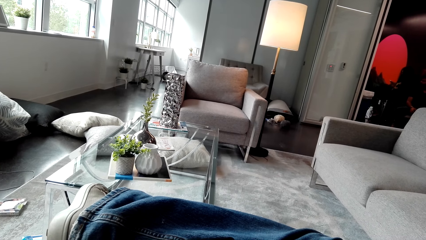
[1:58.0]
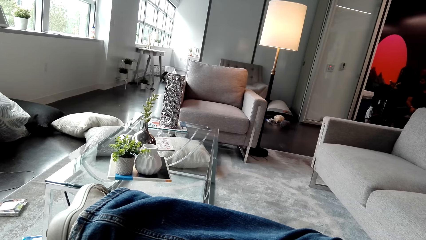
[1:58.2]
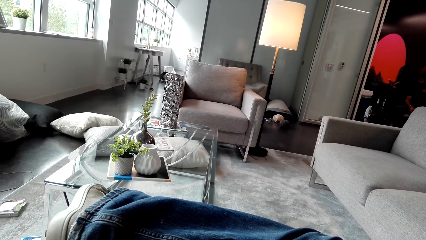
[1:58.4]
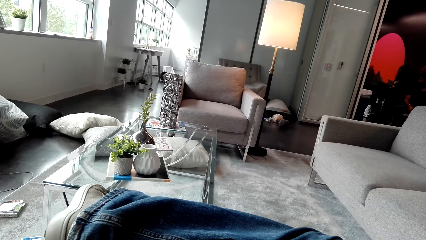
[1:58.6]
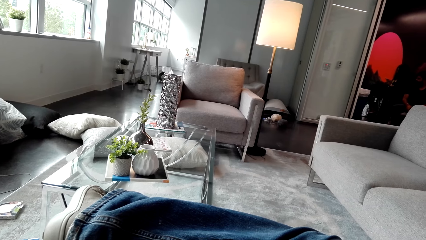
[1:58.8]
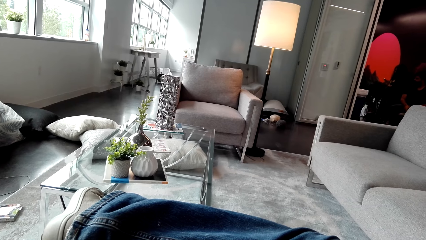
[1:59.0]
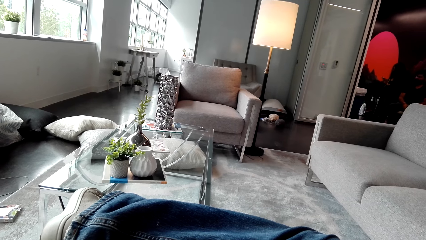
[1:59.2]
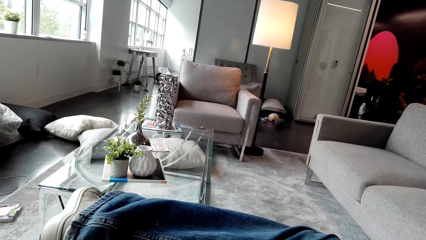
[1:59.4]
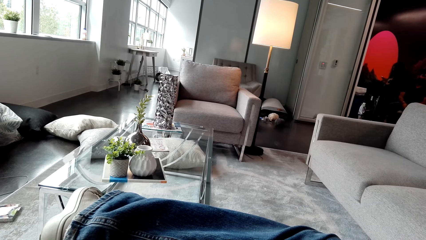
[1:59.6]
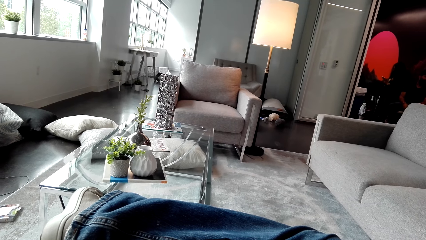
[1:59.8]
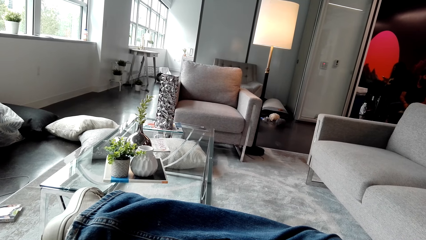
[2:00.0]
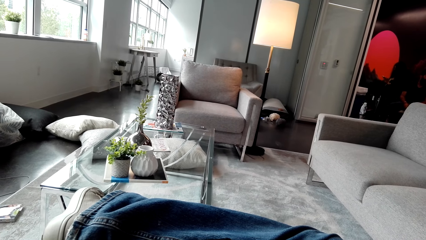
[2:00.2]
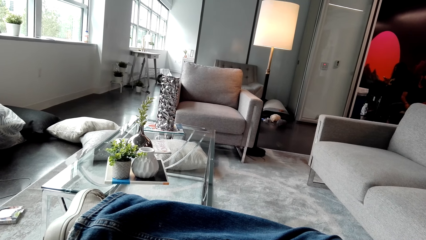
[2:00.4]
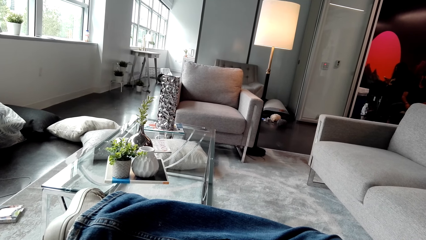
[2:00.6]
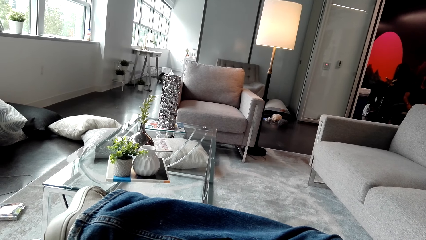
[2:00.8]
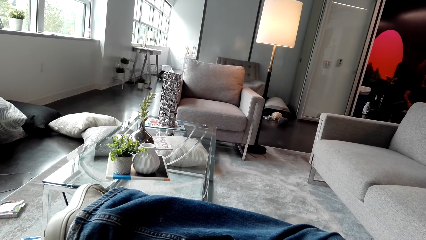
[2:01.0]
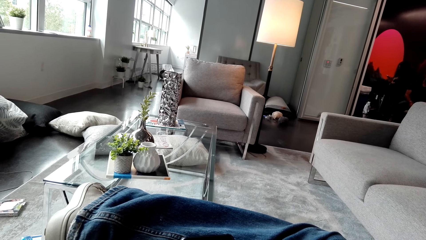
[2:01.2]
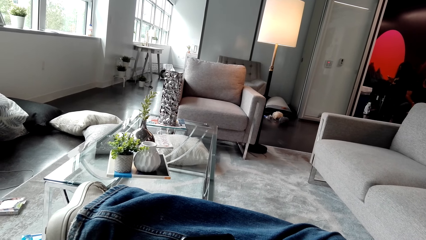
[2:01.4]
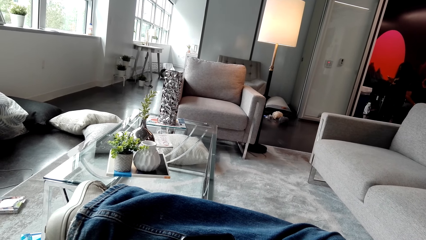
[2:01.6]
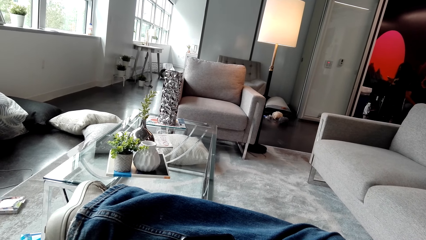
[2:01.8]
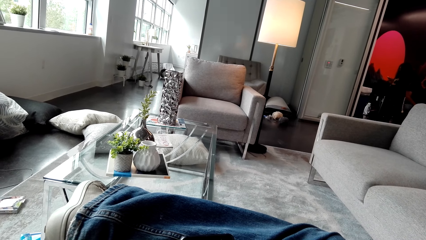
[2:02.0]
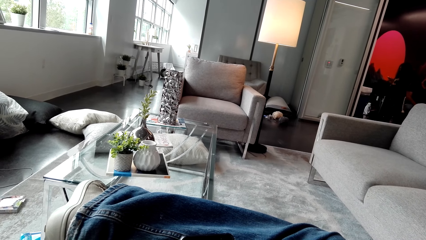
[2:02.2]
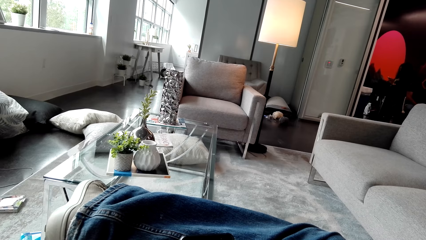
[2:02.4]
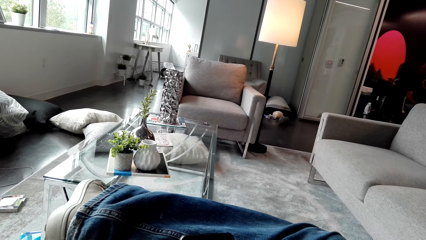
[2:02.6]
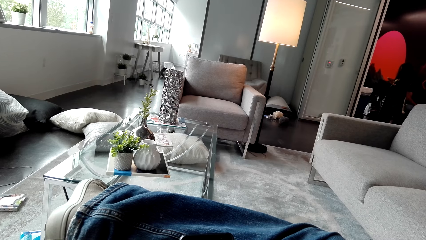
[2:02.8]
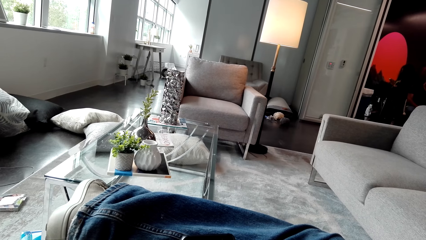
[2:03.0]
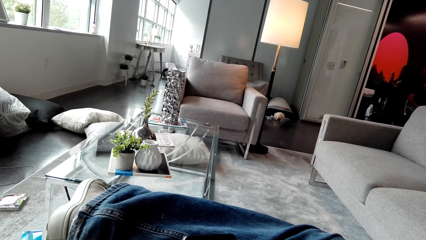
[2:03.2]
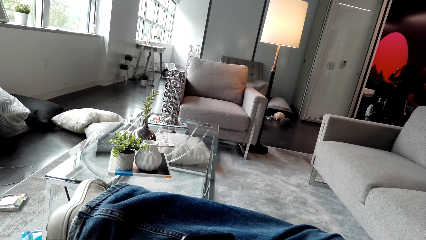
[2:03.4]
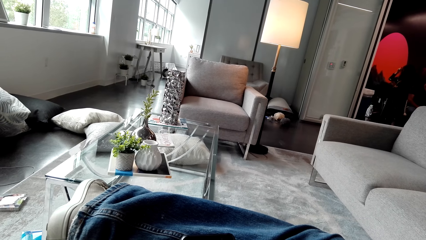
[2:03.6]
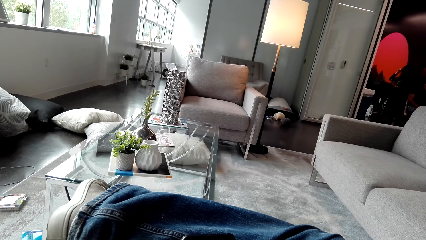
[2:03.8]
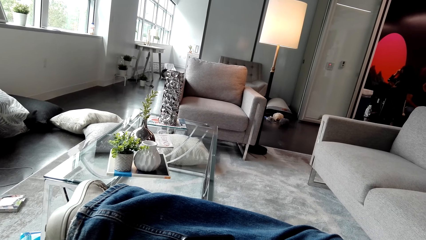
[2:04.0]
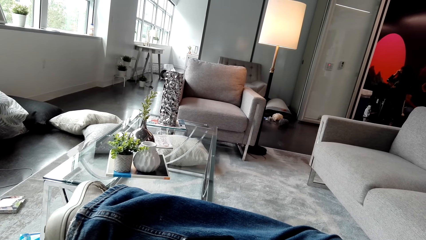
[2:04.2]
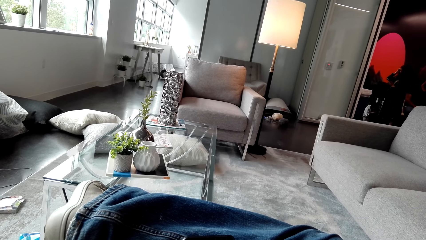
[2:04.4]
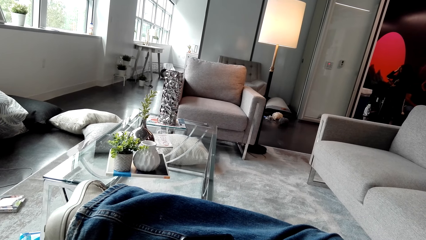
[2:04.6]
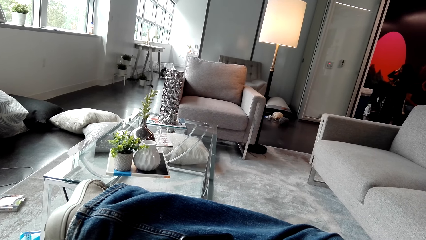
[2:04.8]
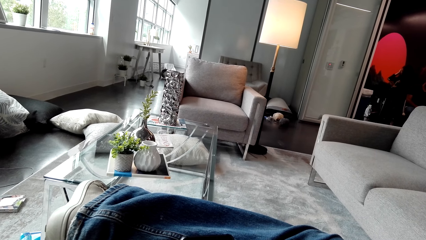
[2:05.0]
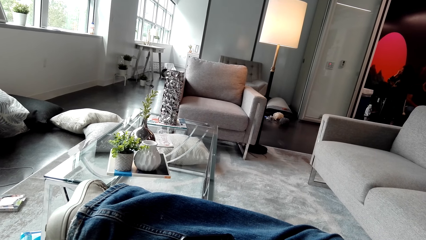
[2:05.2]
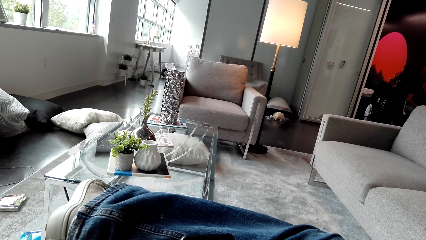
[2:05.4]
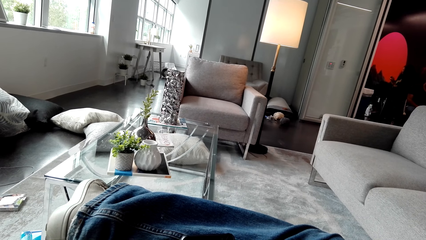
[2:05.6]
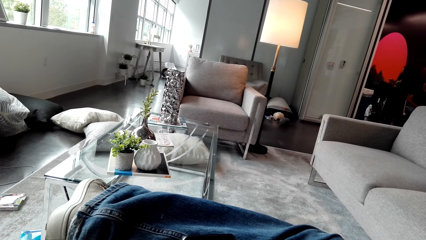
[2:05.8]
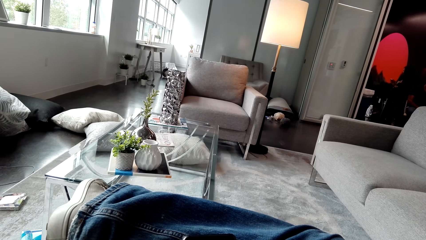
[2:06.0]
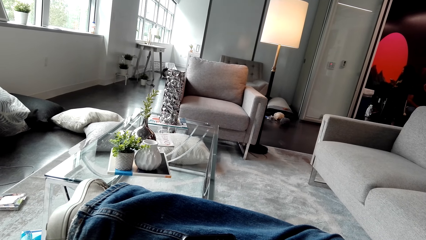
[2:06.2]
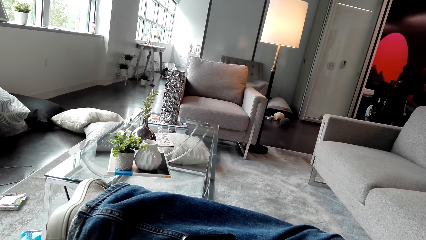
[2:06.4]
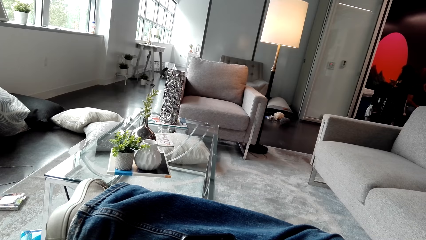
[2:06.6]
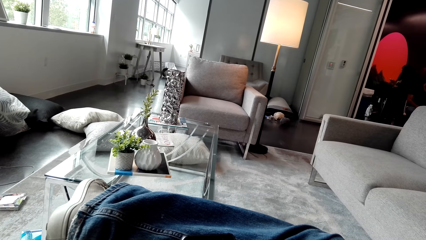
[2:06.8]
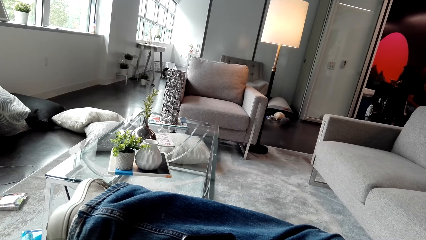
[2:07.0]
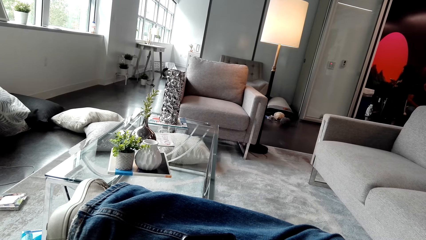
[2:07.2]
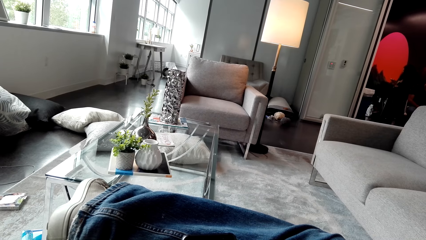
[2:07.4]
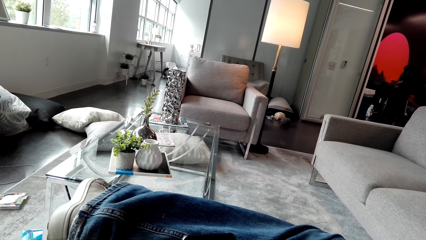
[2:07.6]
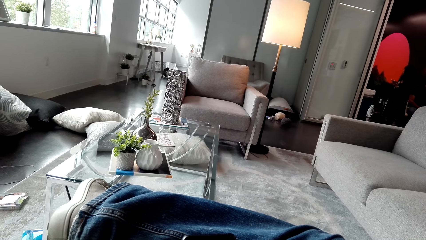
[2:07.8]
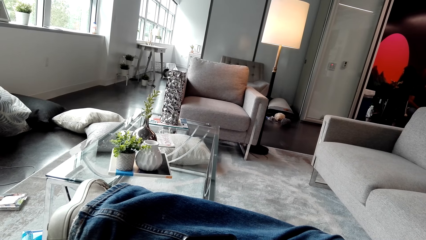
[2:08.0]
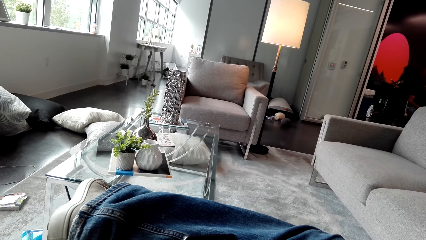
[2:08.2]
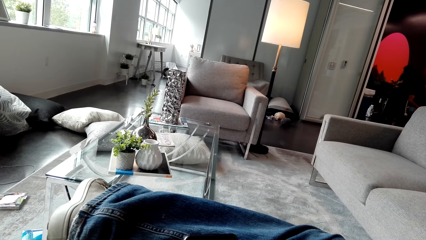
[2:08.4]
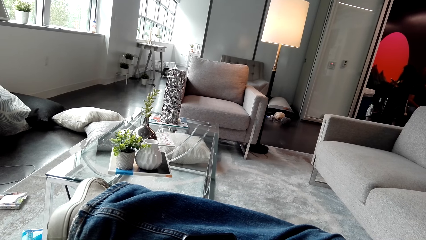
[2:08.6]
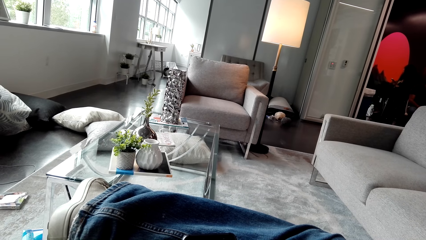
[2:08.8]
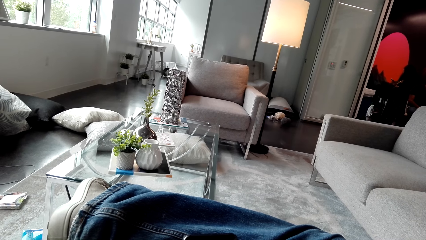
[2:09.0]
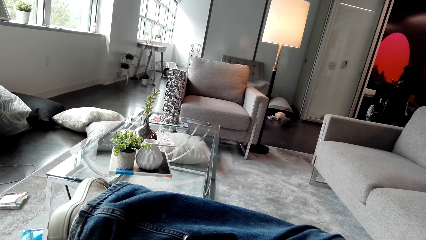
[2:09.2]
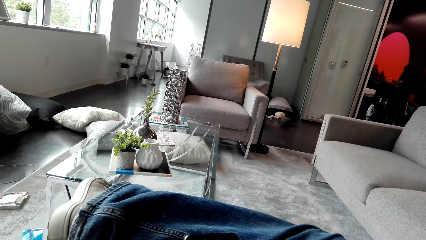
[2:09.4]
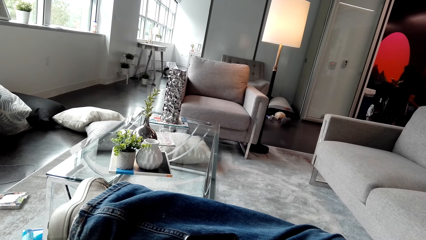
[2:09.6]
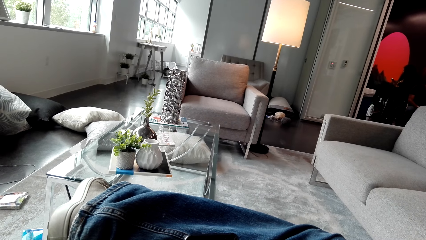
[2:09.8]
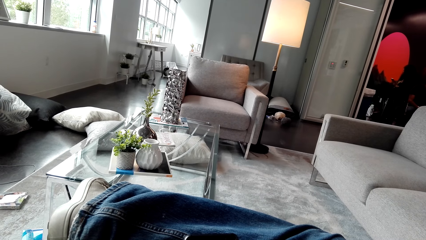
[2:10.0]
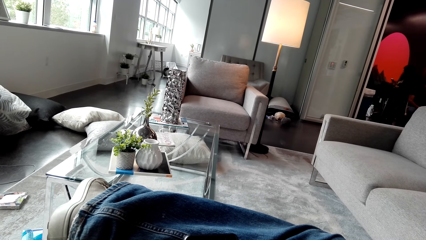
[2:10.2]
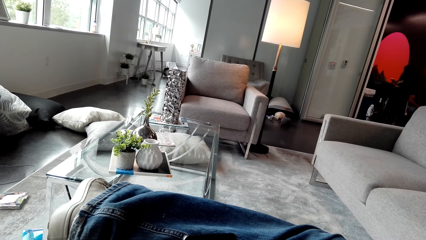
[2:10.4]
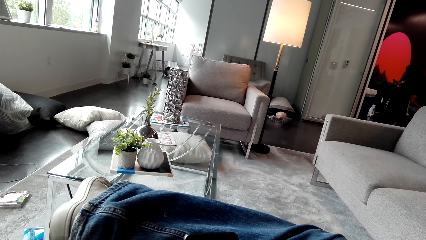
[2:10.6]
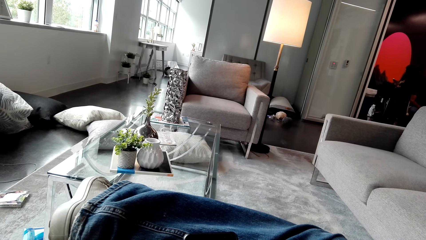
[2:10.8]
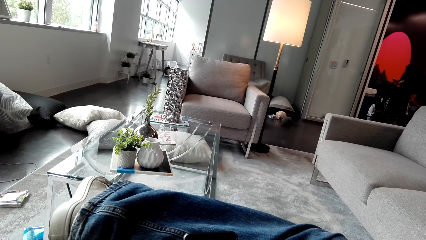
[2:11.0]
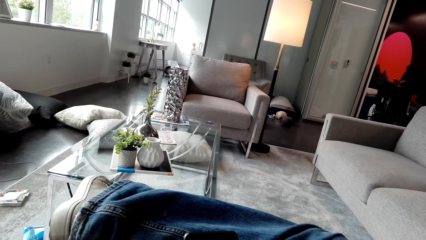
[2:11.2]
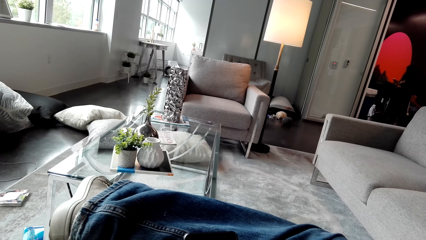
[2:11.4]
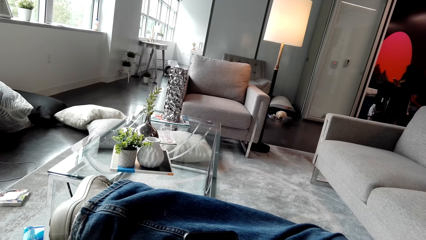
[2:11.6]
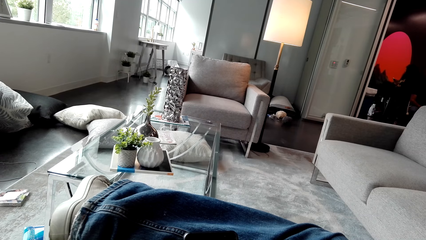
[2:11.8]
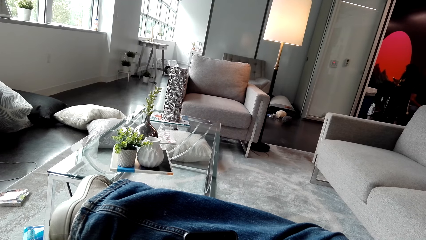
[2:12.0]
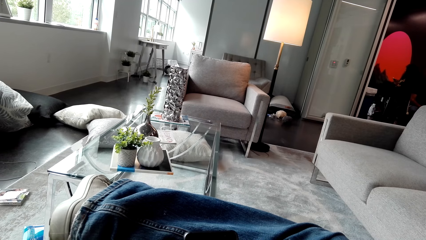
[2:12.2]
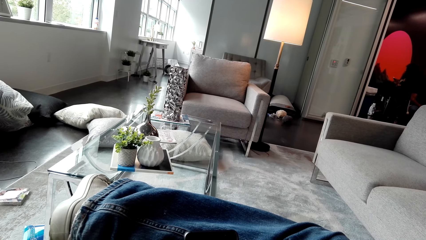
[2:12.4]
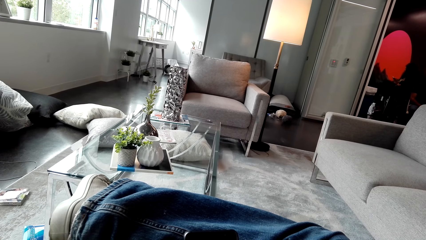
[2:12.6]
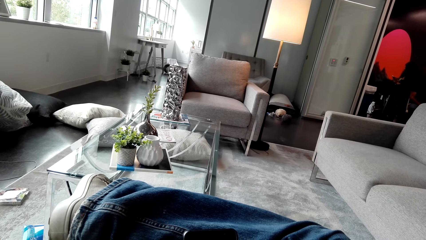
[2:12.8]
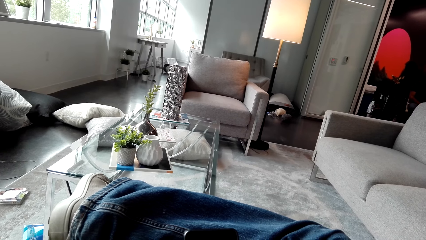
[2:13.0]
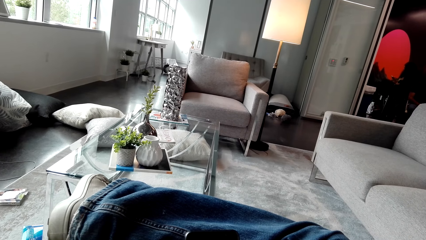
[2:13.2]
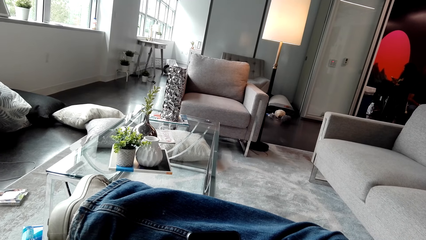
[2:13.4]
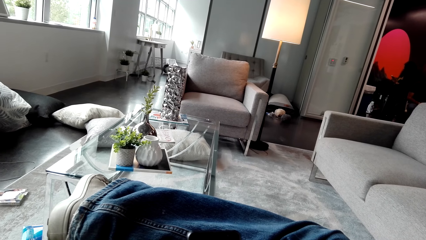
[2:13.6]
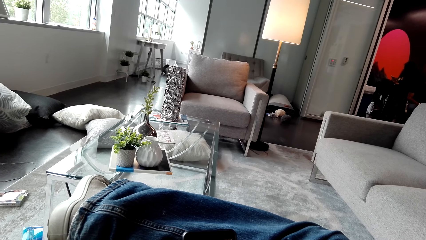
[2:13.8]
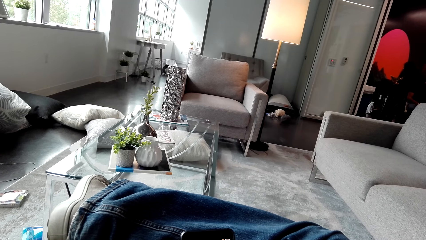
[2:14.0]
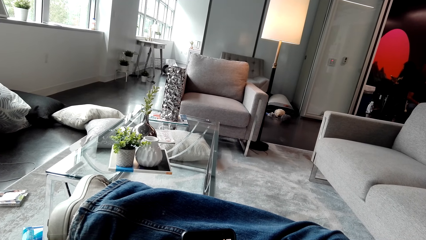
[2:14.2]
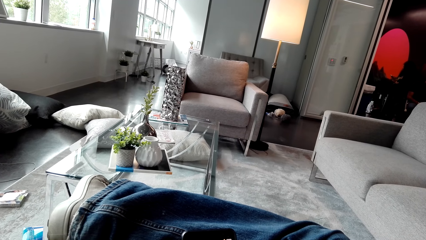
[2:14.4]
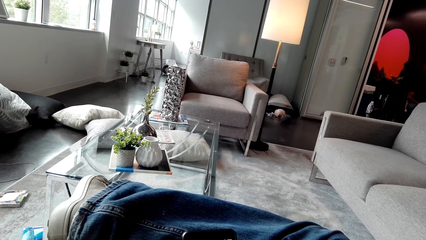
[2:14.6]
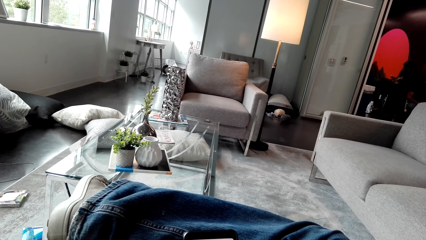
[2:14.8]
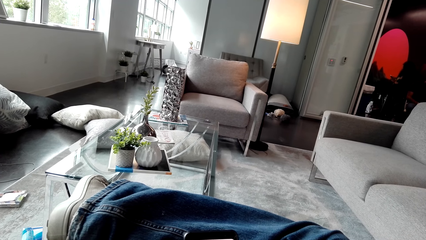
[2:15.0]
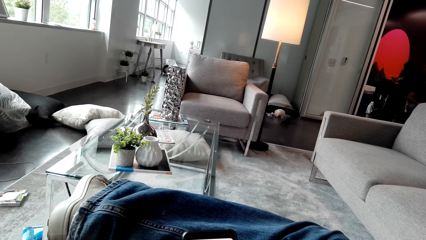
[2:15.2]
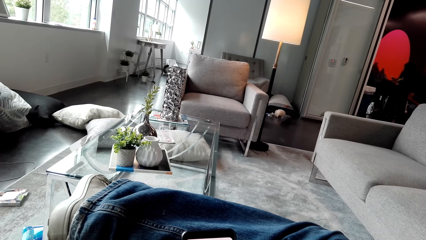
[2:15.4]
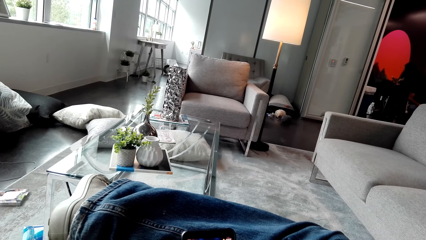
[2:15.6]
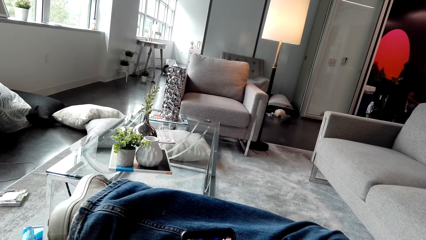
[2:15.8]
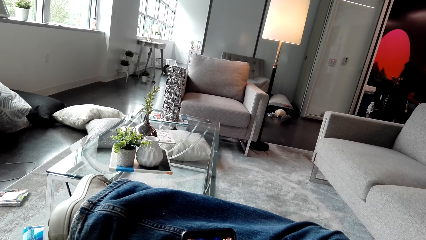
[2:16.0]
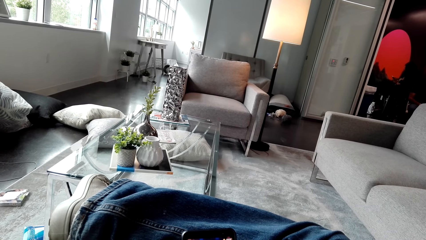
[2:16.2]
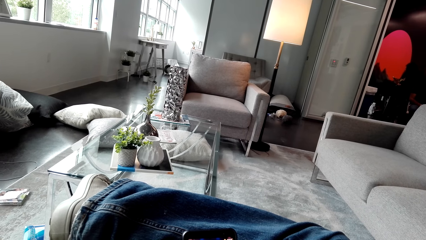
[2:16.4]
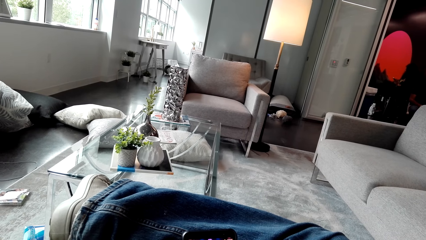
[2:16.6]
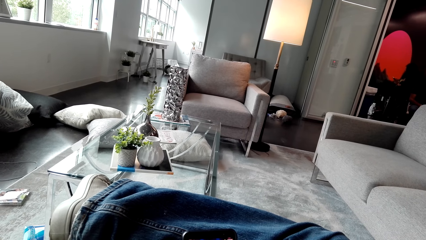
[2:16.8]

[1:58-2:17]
The camera wearer scrolls the phone. They look at the phone.
